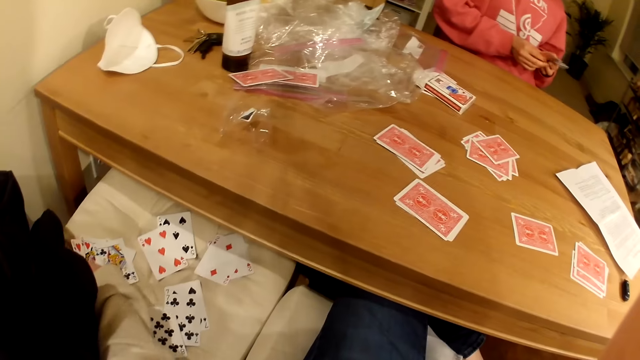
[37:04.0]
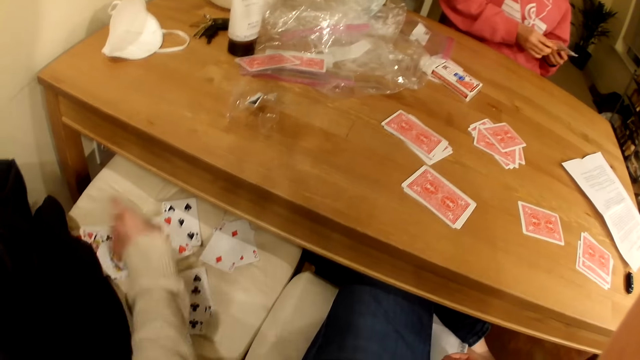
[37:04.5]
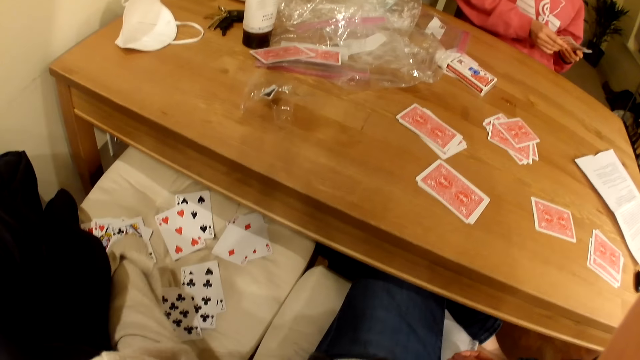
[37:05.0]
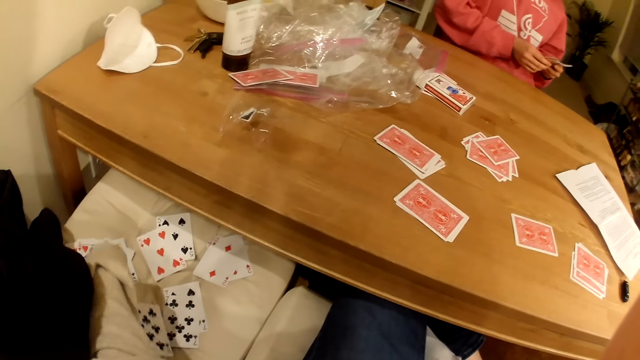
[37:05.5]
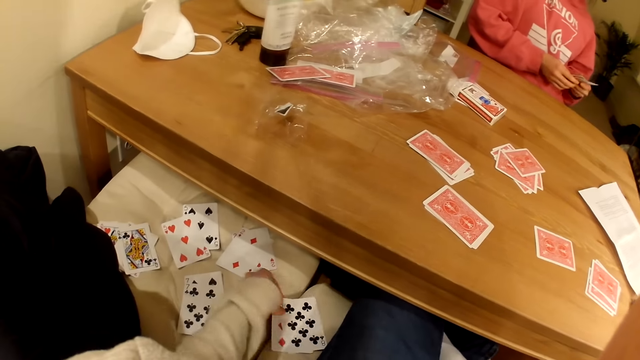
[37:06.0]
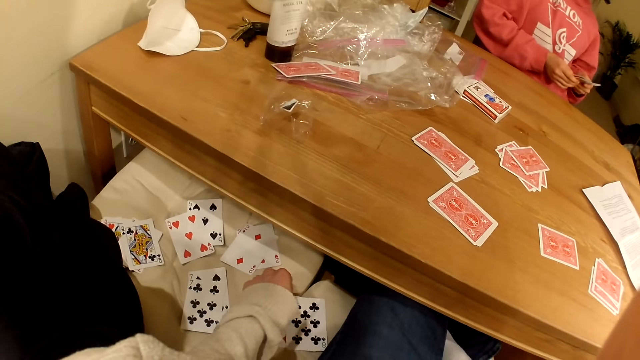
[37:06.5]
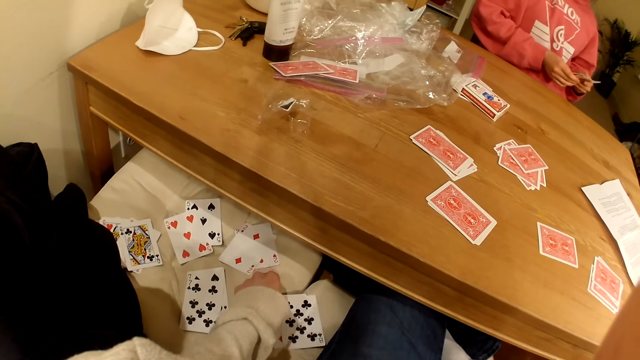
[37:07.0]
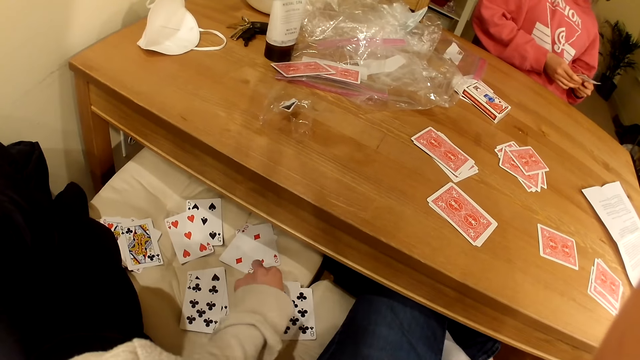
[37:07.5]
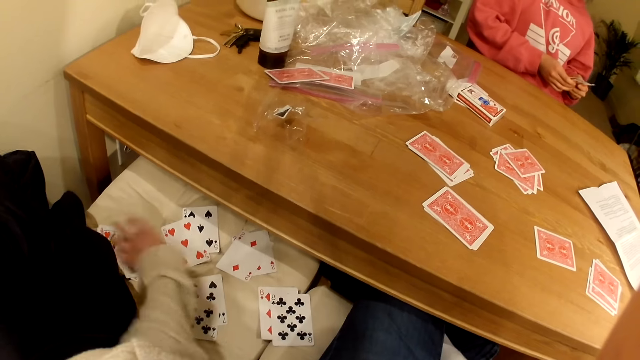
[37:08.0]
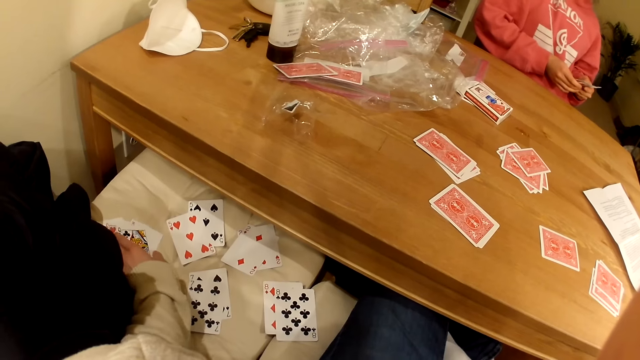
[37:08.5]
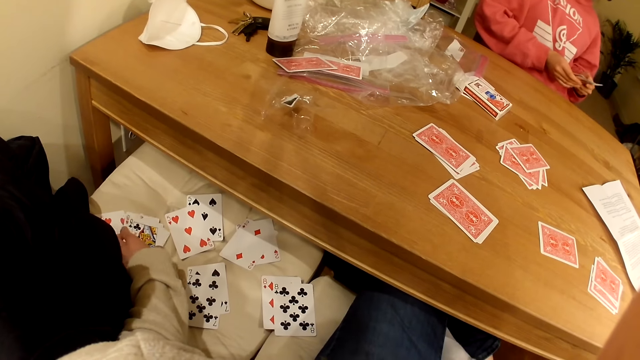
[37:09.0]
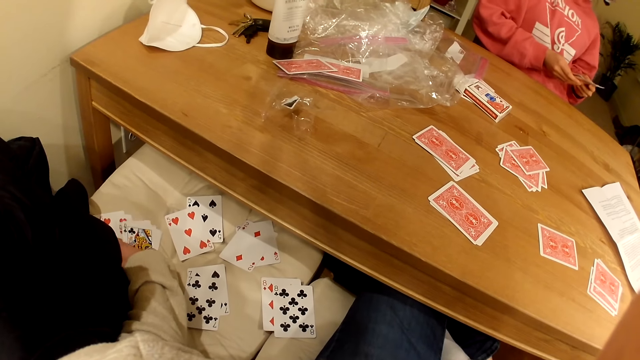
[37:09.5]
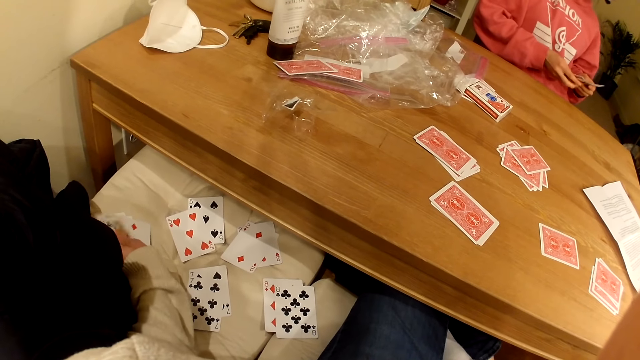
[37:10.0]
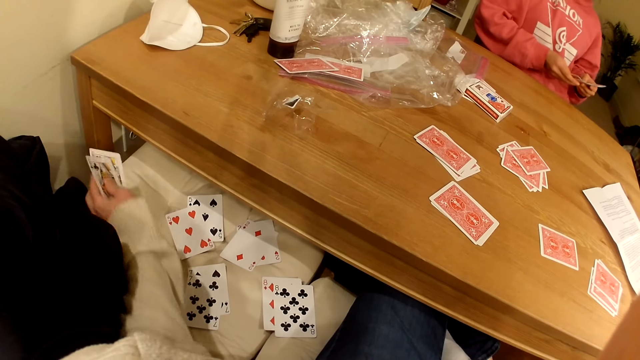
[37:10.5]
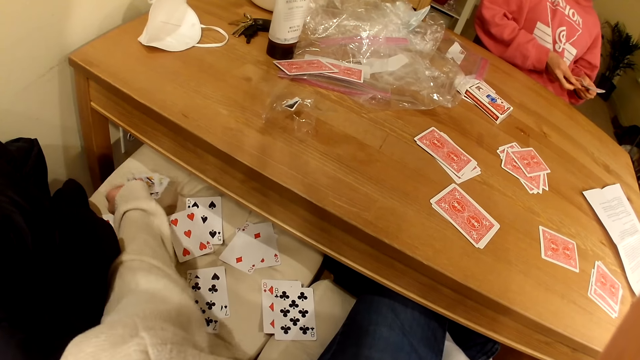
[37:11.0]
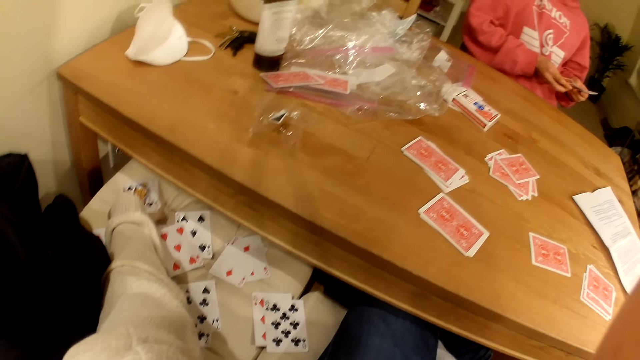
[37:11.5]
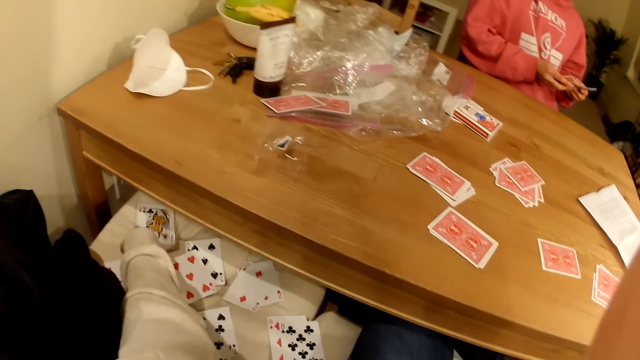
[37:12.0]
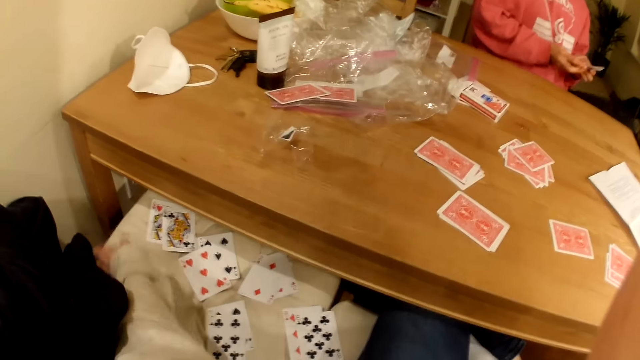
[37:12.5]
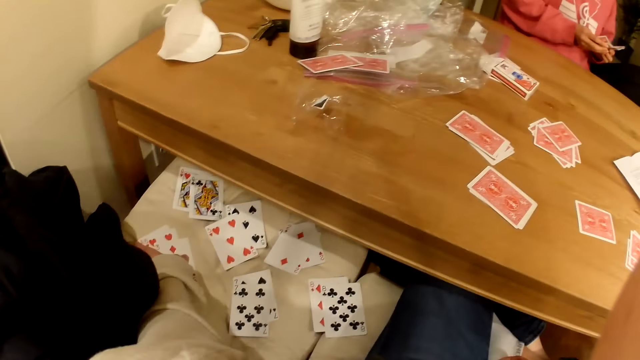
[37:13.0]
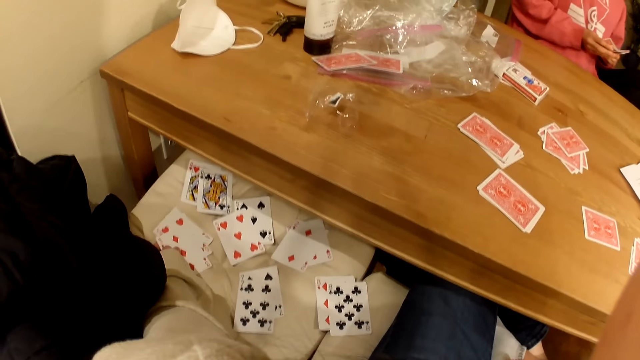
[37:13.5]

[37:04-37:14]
The camera wearer looks down at the cards. They arrange the playing cards on the seat.

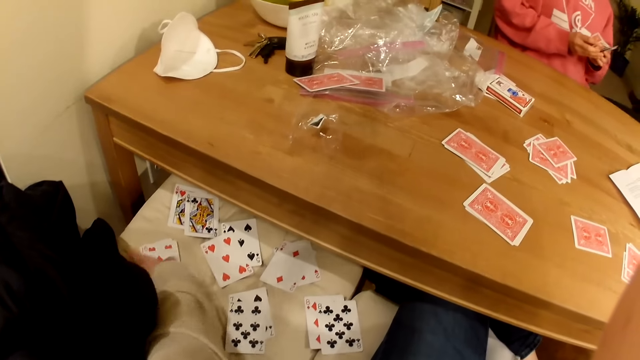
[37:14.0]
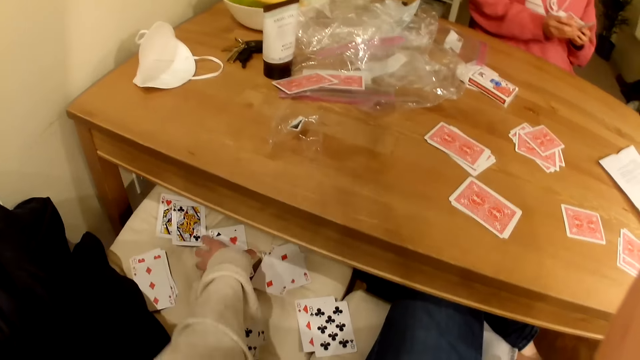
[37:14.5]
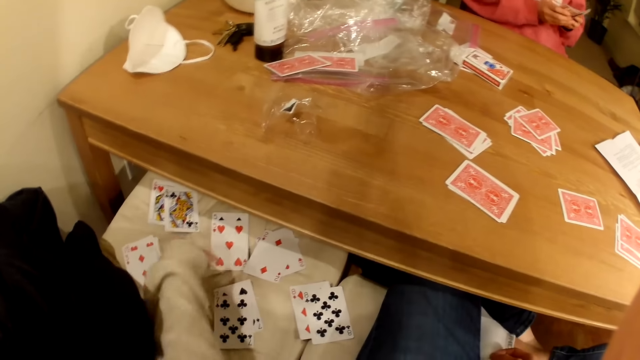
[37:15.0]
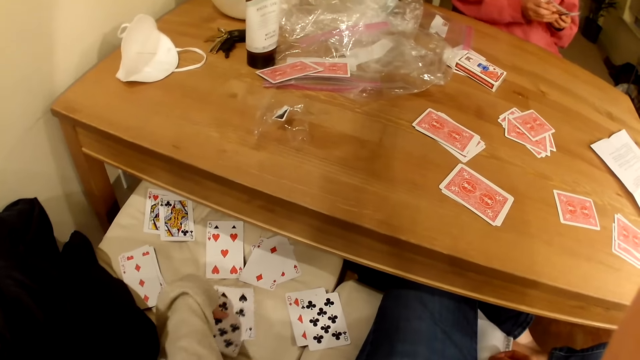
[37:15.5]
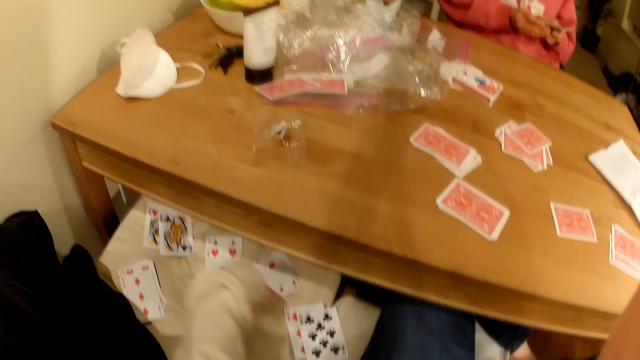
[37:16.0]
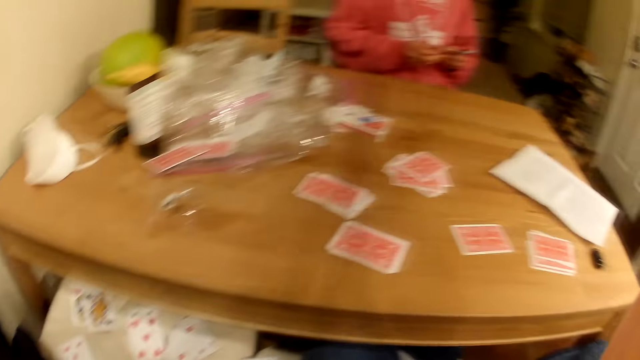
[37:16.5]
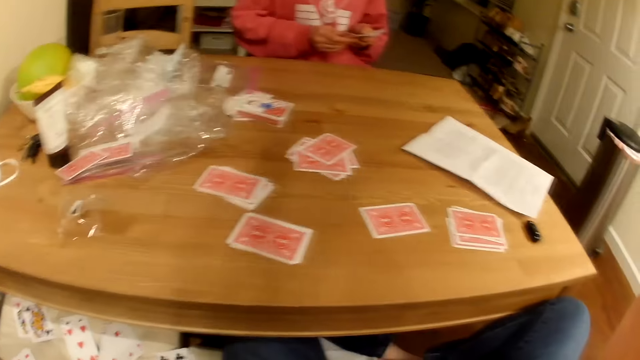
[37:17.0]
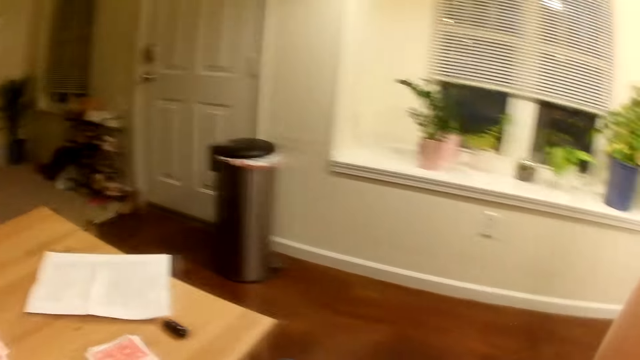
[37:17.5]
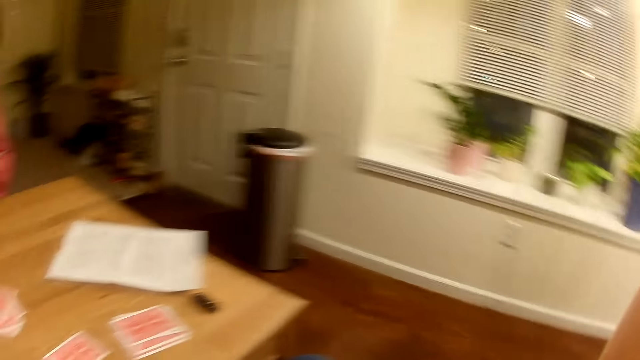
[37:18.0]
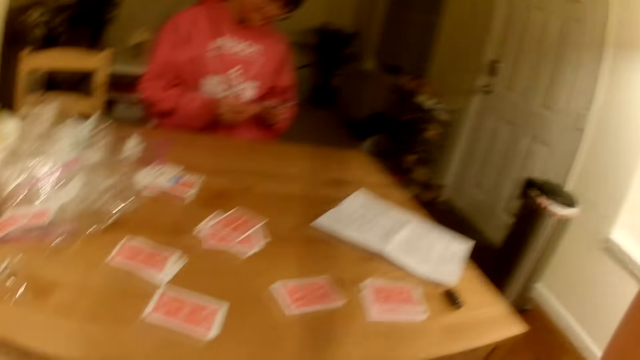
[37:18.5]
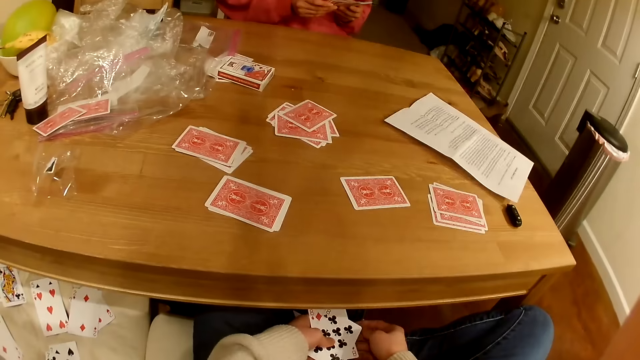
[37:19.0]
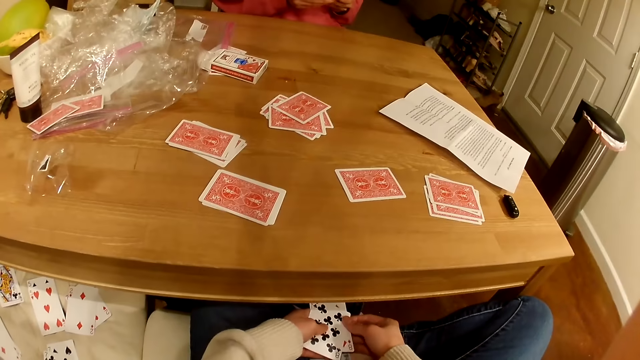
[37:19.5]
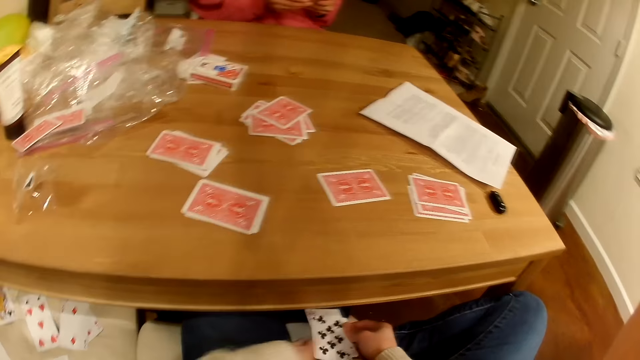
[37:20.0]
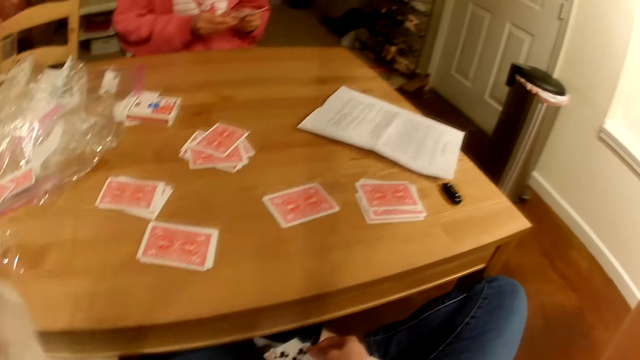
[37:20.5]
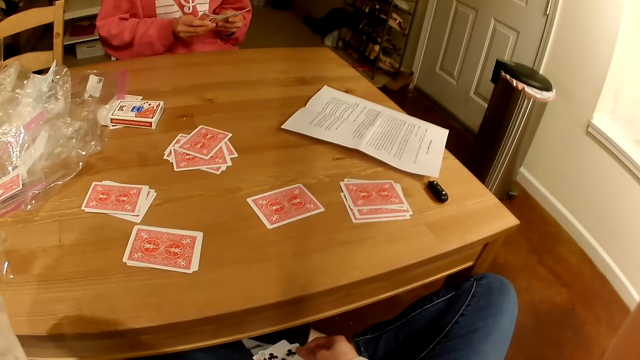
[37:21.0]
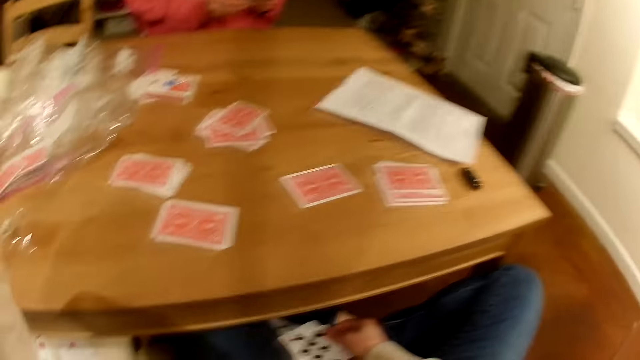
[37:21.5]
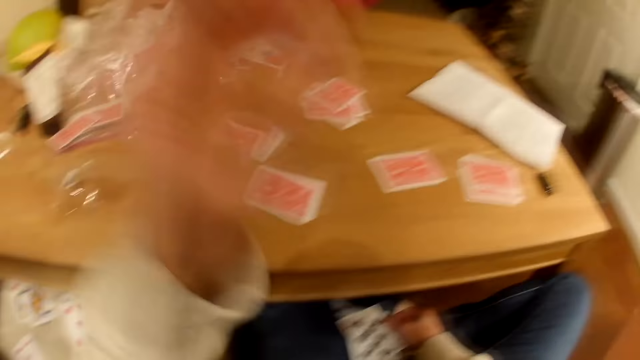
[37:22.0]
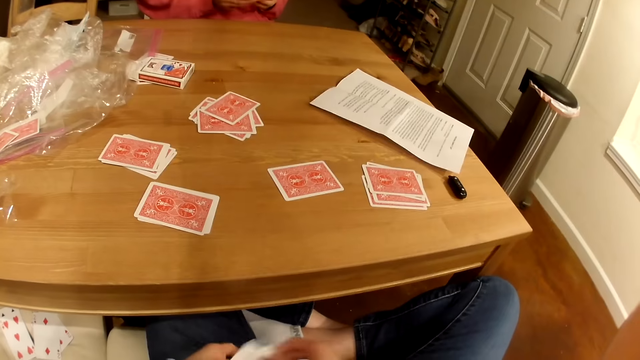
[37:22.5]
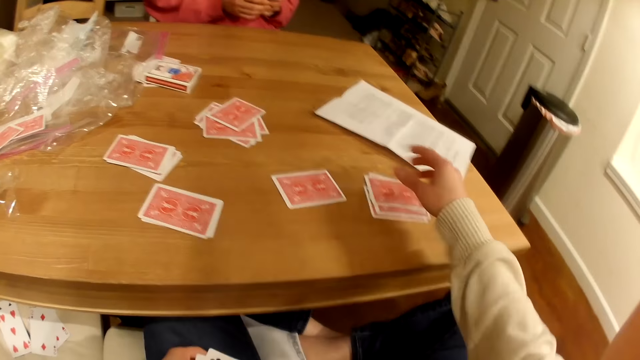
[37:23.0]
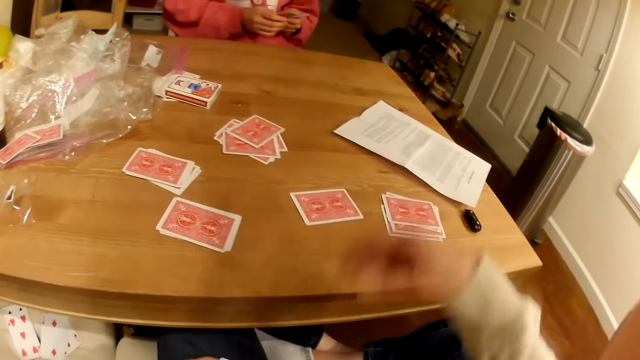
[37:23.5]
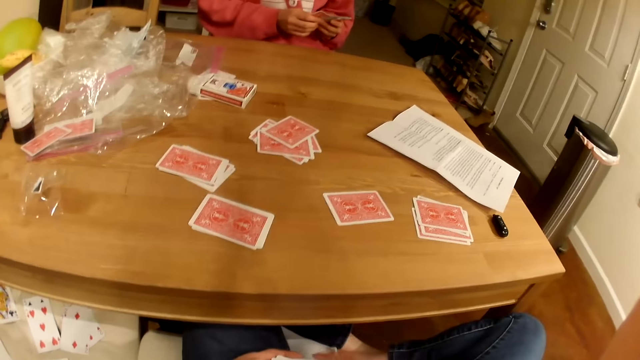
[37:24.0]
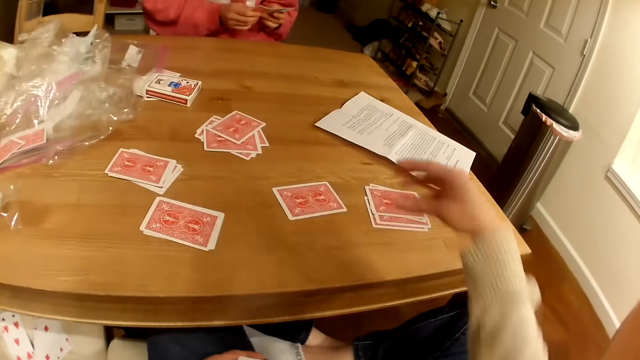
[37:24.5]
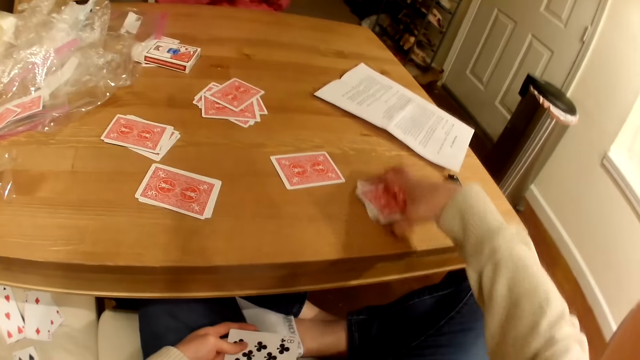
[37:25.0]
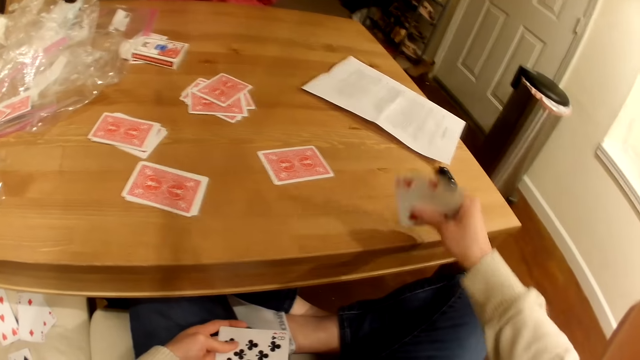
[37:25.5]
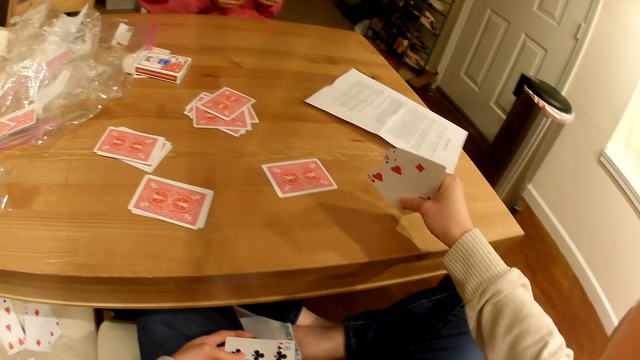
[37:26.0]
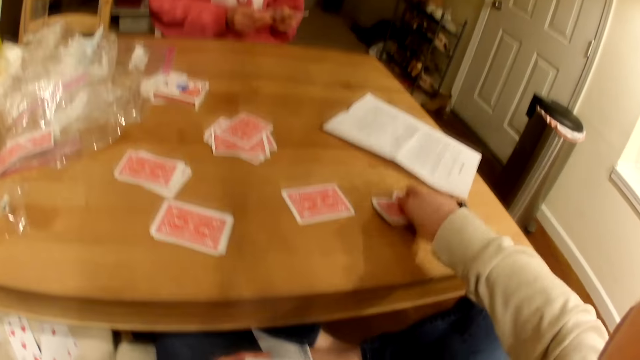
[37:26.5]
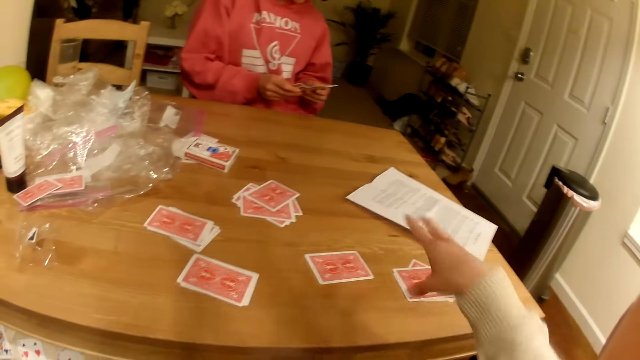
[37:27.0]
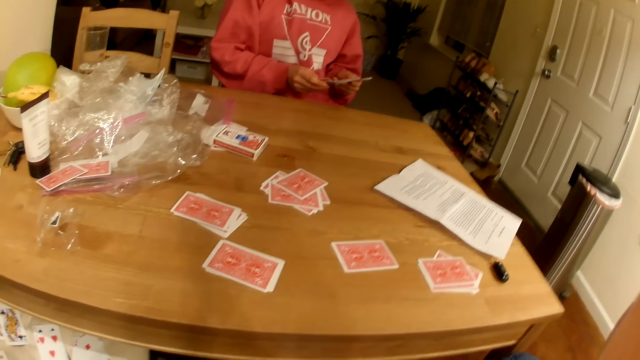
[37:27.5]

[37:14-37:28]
The camera wearer looks to the right. They look around. They look down at the cards. They adjust the camera. They hold the playing cards on the table.
